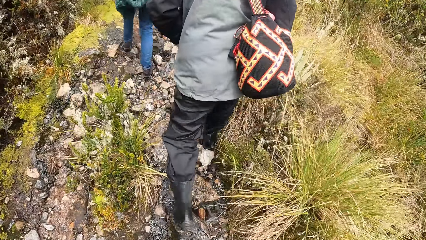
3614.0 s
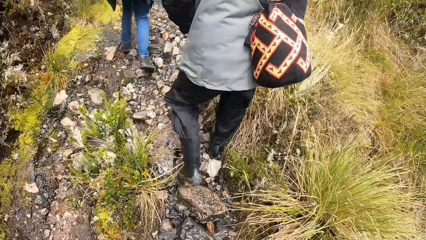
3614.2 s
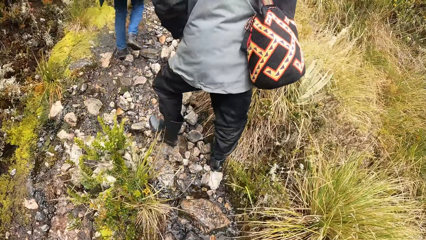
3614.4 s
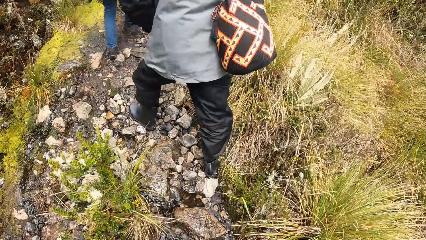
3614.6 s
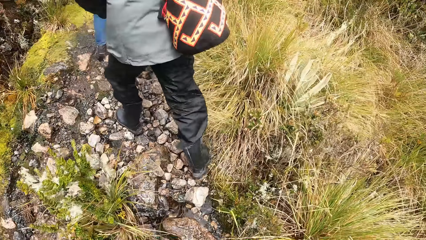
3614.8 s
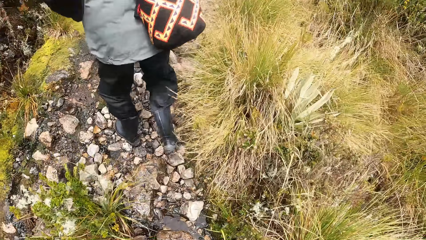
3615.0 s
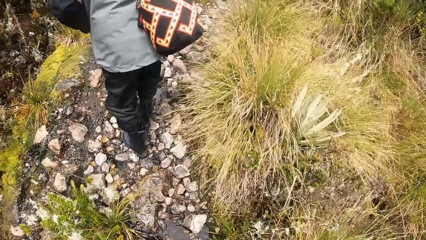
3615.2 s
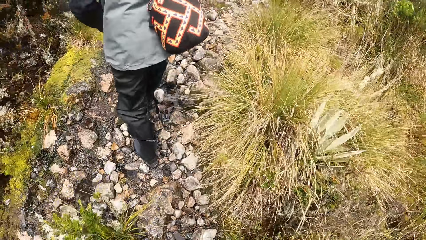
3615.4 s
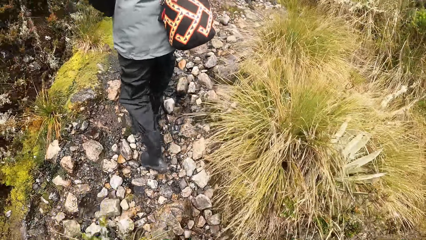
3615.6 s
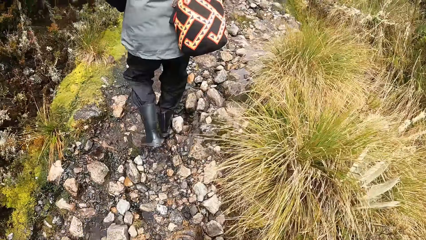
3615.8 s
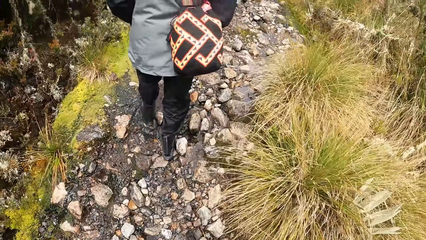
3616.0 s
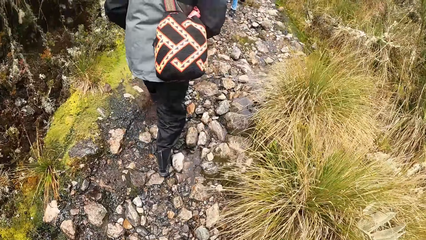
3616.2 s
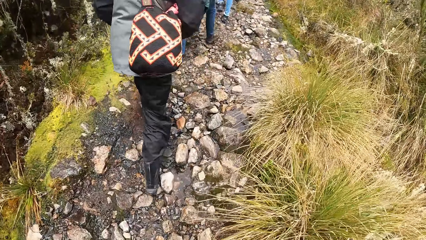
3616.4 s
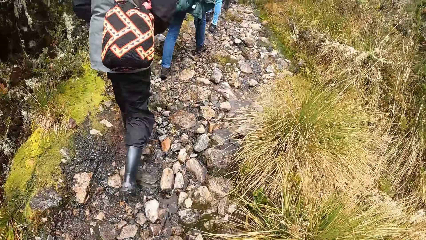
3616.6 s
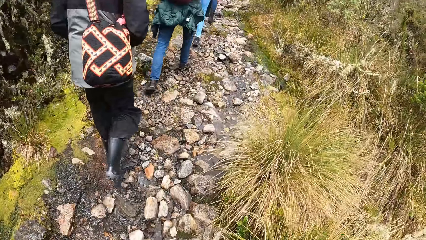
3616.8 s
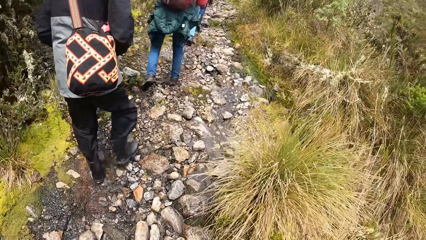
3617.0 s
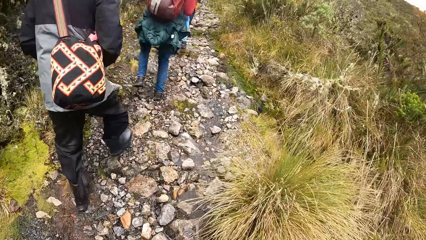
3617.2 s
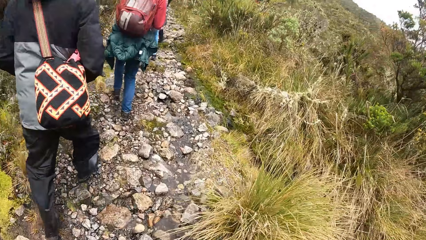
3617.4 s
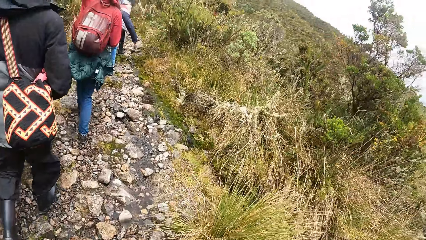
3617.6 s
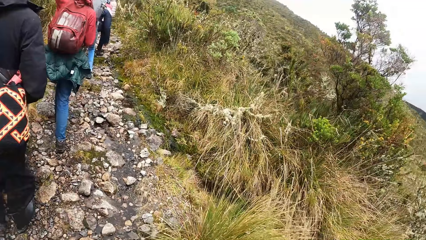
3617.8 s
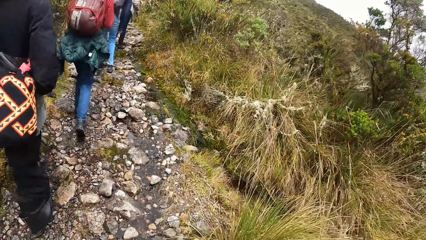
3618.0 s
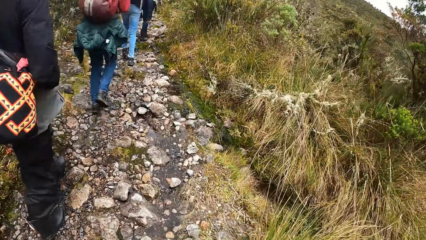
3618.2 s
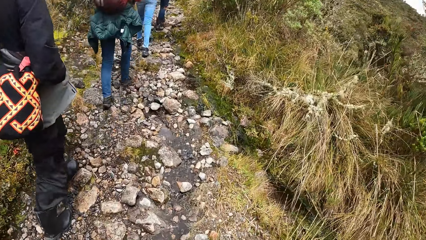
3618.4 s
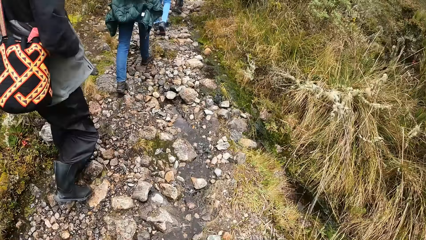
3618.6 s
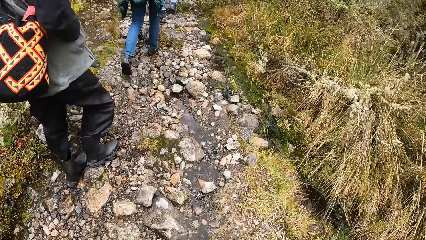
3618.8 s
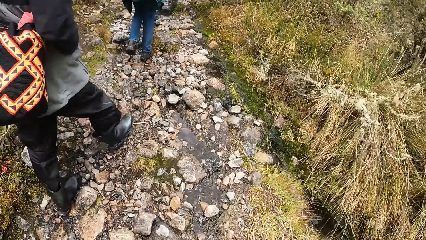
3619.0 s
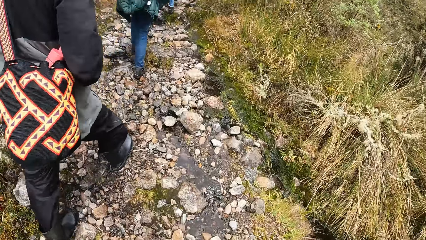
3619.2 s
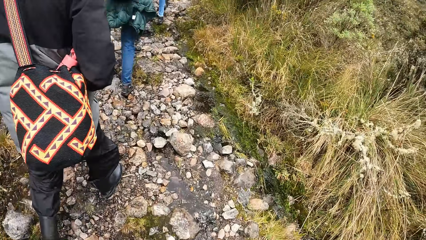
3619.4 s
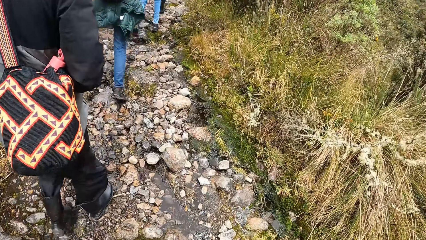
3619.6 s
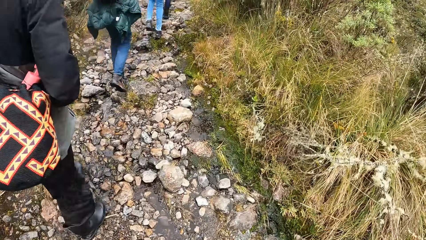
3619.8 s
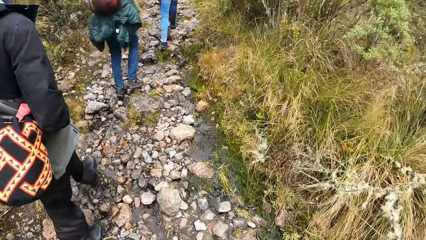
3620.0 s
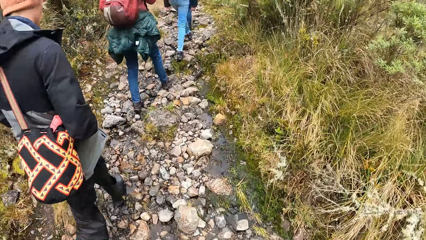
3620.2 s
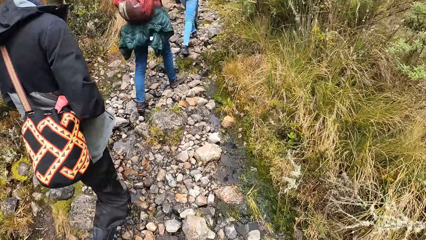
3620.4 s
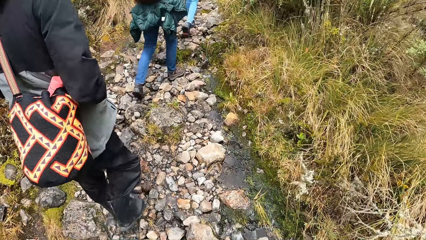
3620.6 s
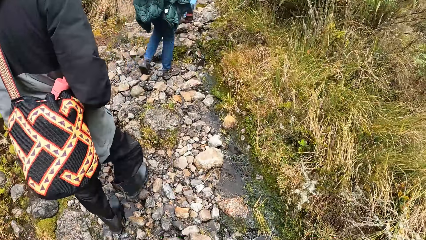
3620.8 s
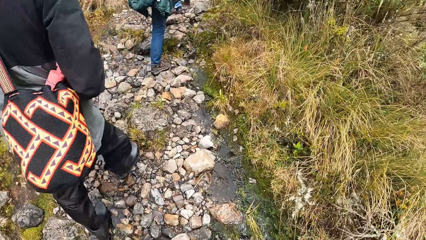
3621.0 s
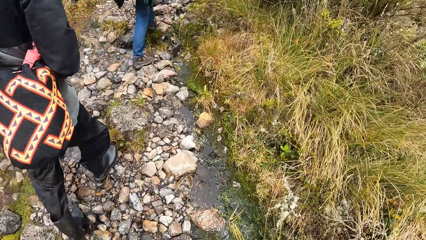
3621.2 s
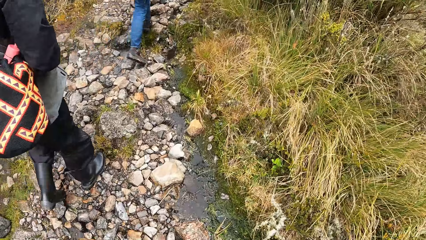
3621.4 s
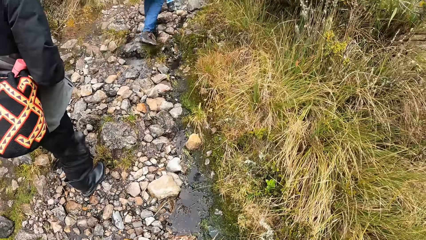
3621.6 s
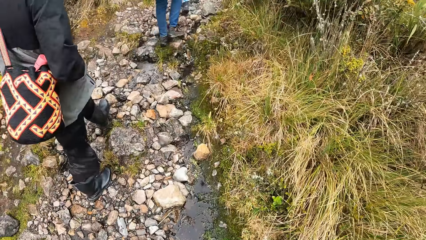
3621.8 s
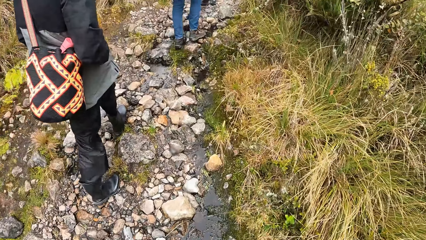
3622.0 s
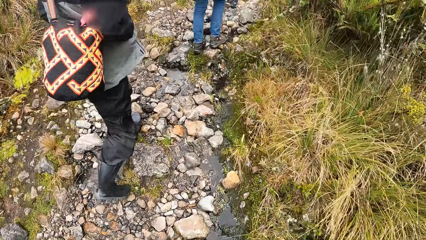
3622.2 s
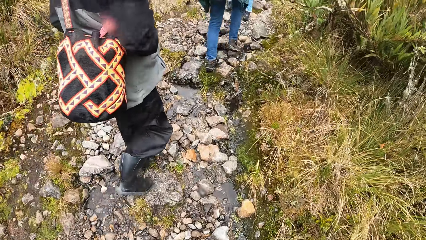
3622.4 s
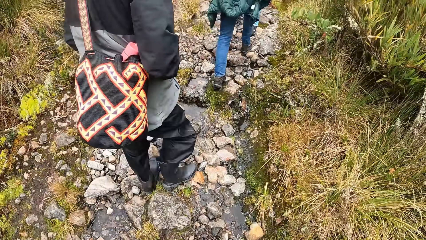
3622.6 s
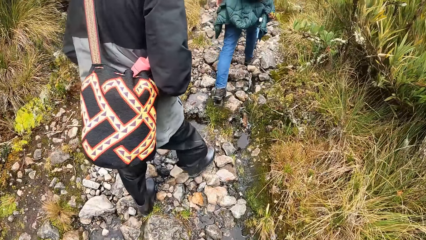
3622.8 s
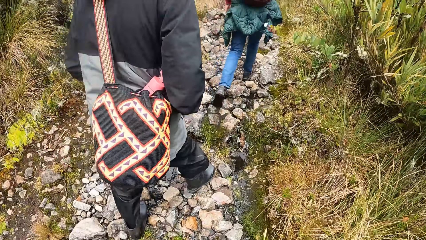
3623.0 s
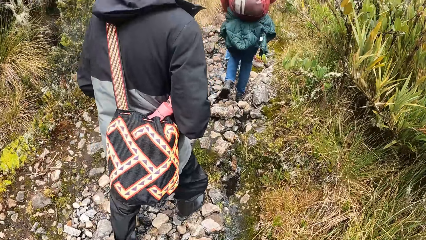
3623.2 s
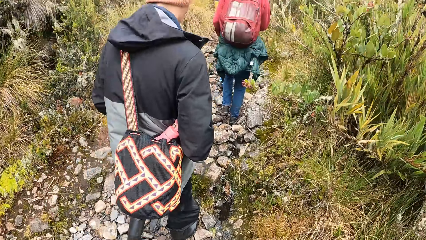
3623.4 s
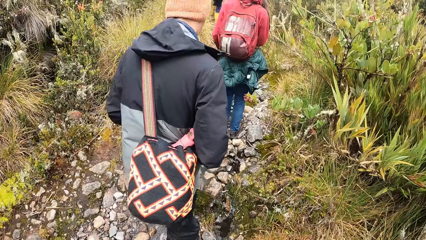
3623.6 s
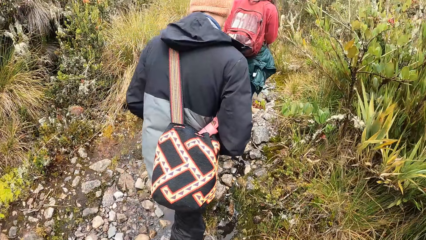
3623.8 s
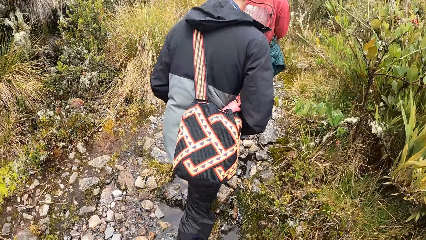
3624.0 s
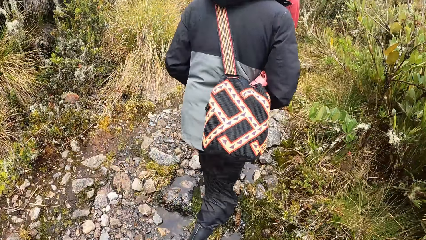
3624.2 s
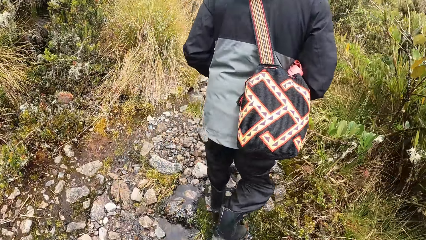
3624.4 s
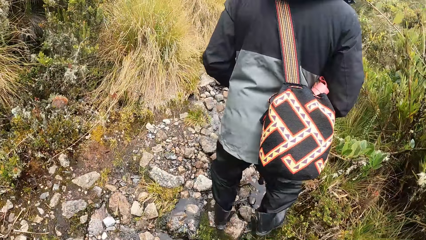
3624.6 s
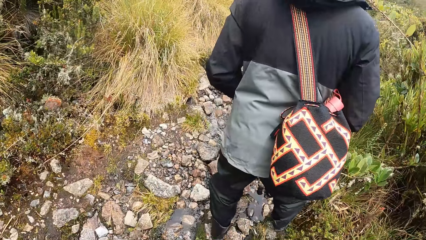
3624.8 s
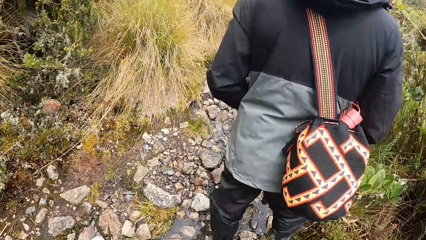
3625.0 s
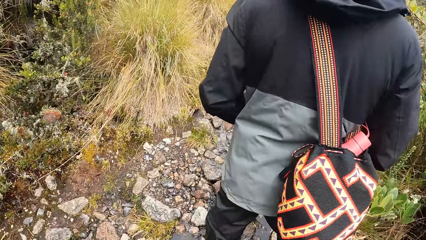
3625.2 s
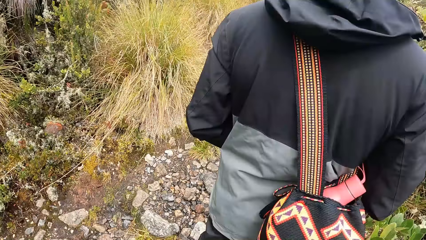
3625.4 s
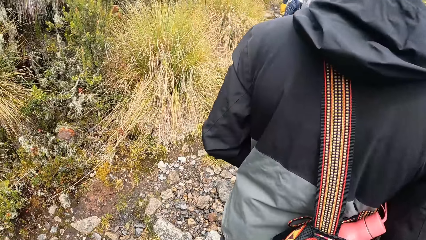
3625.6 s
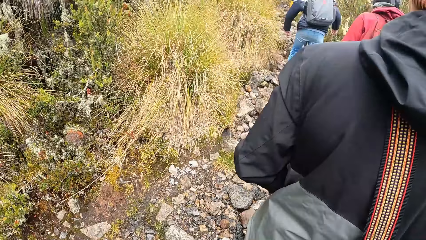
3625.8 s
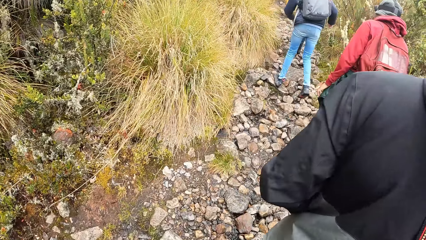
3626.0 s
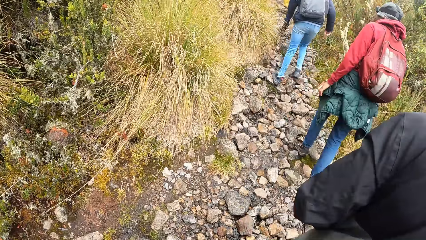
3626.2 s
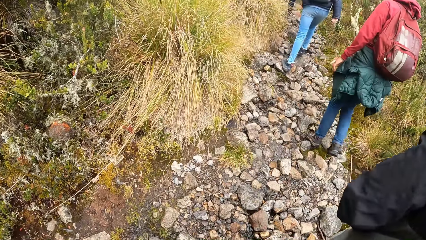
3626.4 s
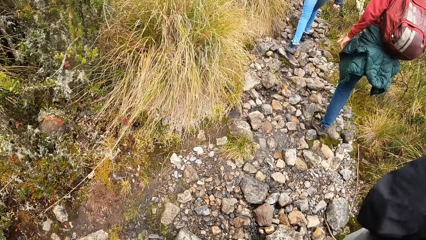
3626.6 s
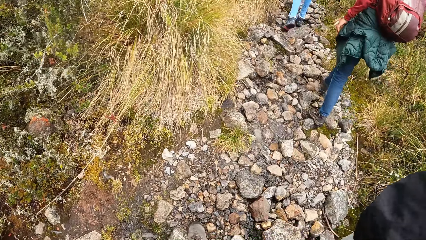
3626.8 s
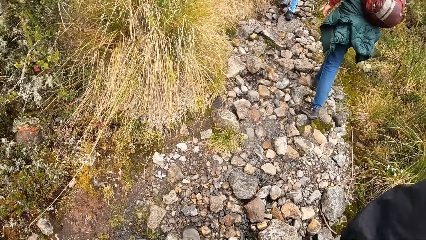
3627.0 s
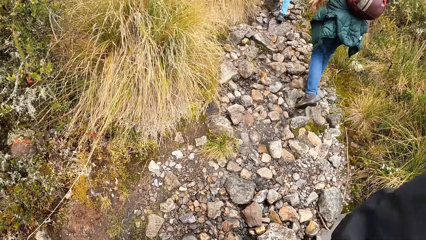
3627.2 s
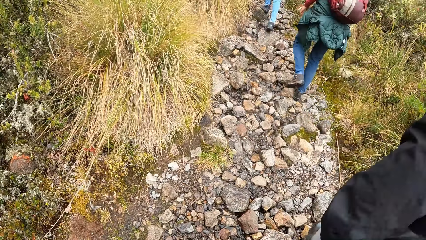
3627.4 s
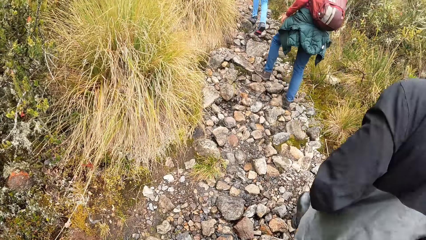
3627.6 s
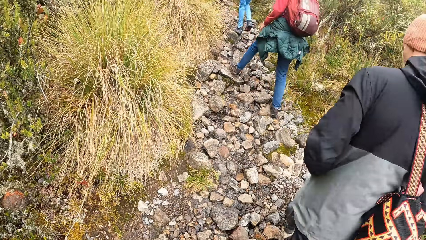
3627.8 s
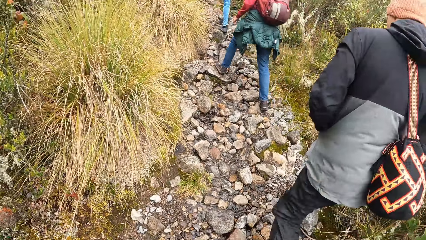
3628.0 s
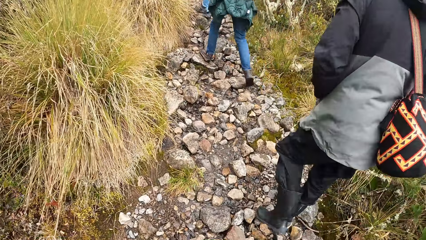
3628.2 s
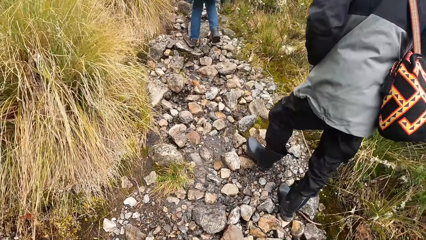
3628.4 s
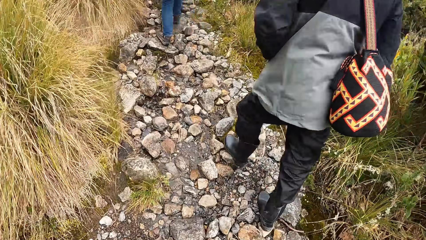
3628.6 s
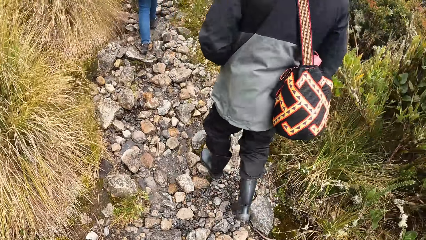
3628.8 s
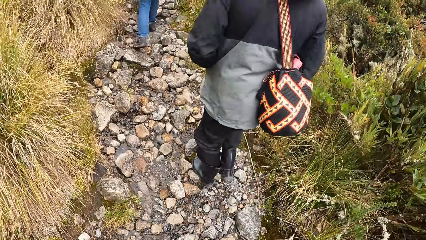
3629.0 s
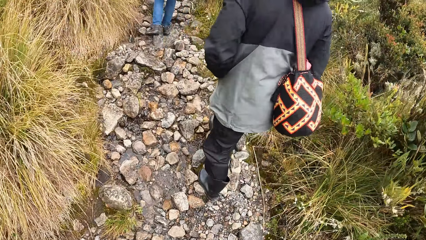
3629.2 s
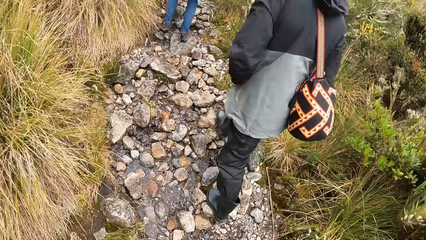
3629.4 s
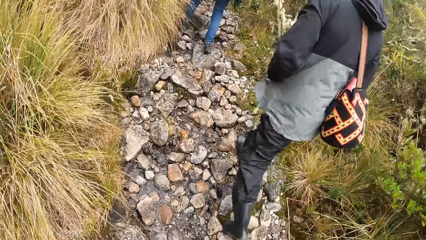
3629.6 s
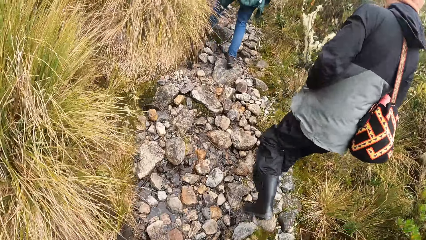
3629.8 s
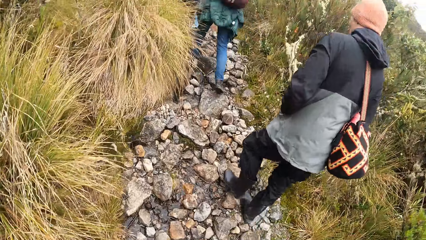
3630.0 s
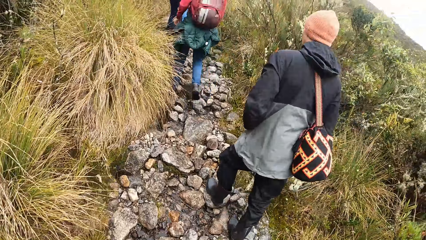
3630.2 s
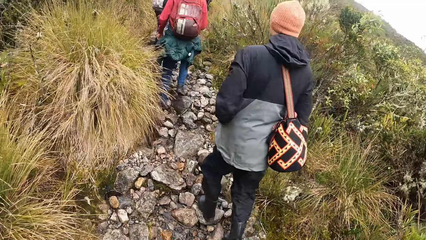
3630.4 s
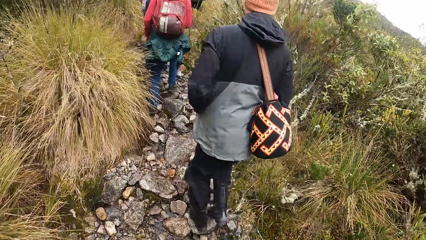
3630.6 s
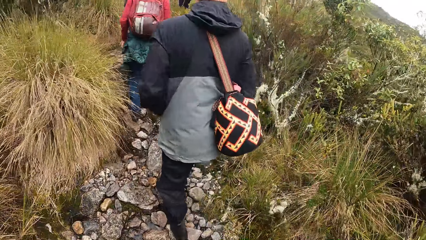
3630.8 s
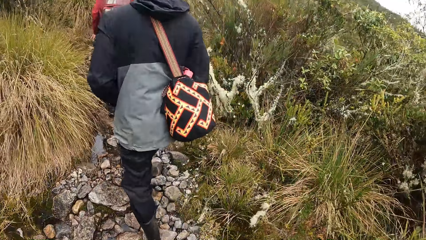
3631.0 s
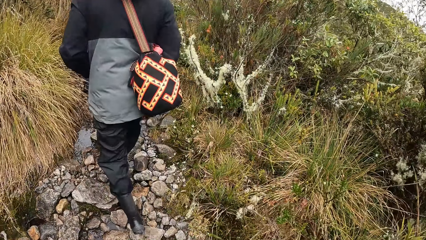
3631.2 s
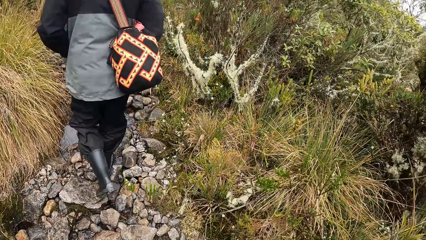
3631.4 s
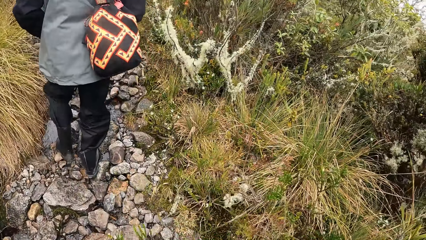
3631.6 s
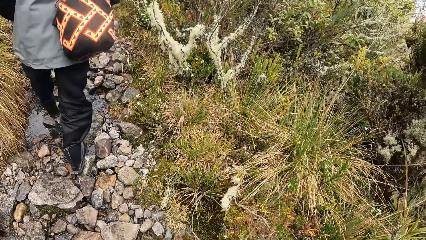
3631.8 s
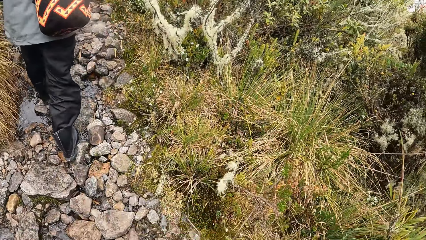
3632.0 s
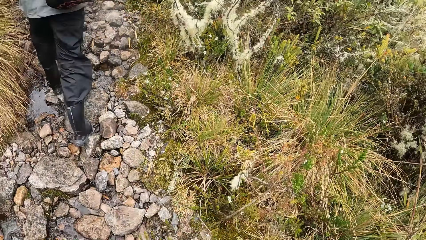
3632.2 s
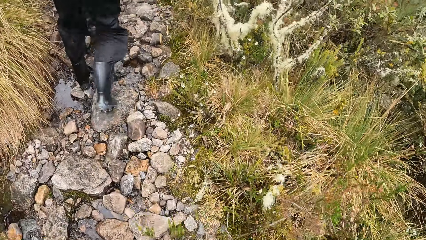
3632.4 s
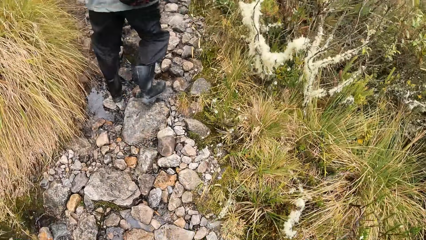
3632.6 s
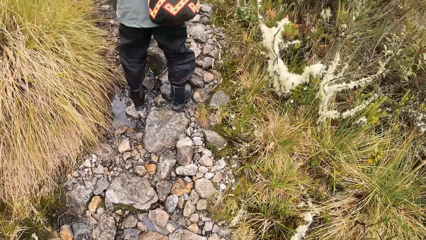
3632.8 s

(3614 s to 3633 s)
The man stops walking in the rocky path and walks through the rocky path.
